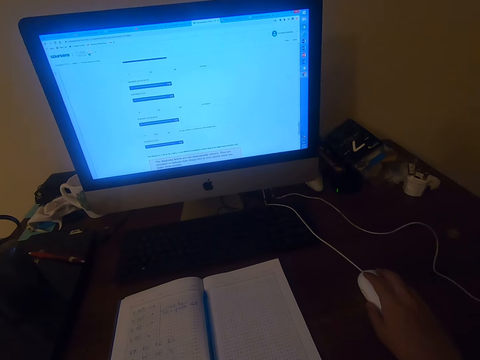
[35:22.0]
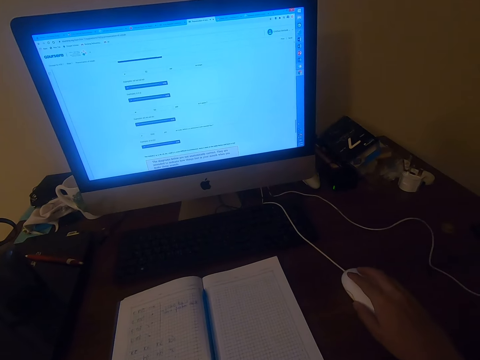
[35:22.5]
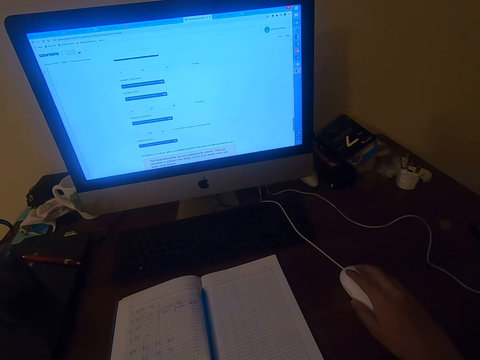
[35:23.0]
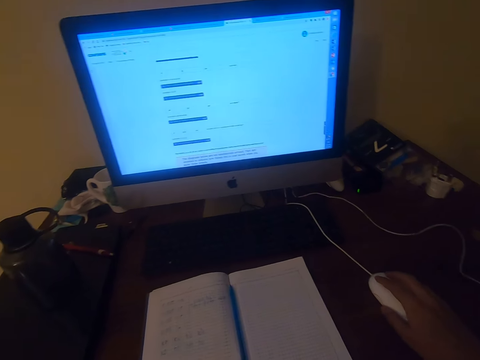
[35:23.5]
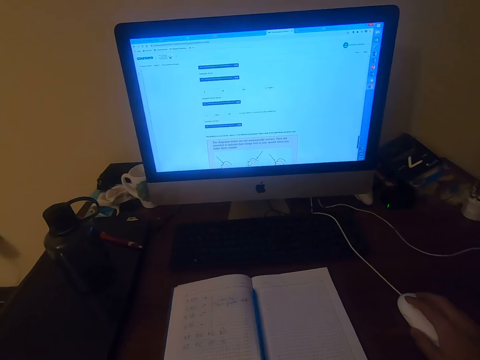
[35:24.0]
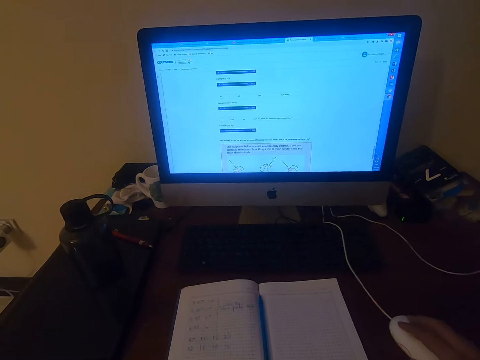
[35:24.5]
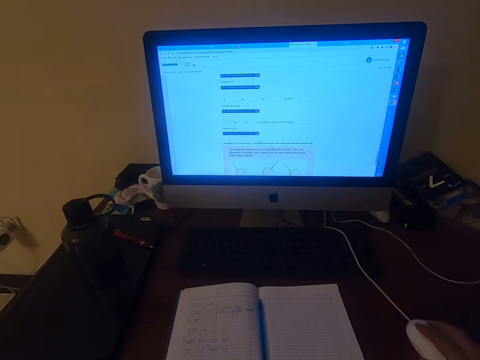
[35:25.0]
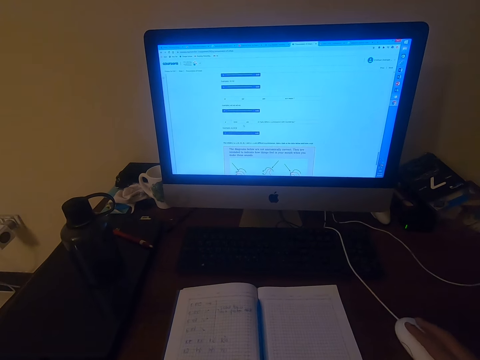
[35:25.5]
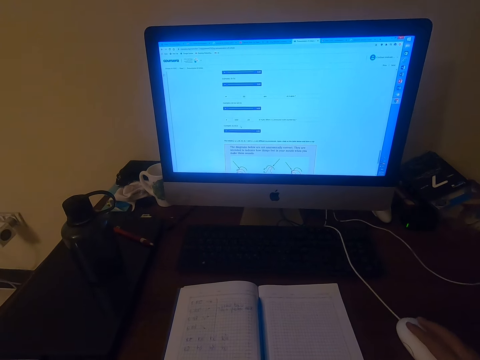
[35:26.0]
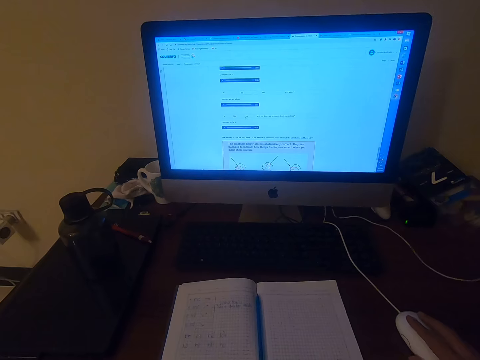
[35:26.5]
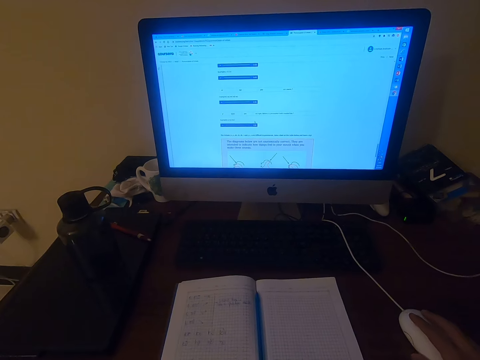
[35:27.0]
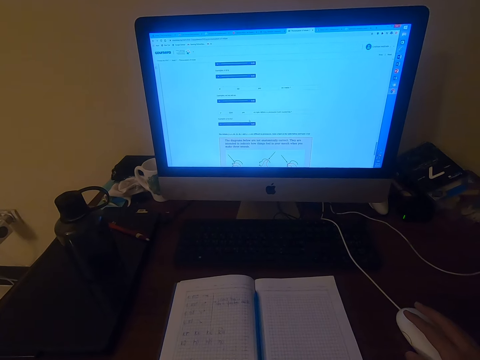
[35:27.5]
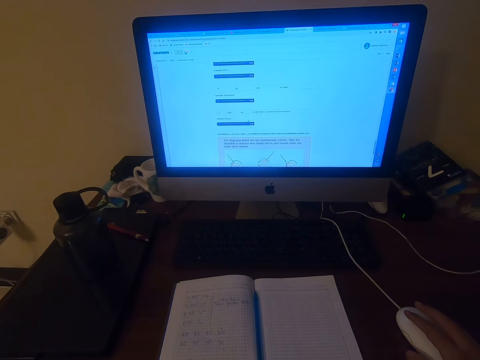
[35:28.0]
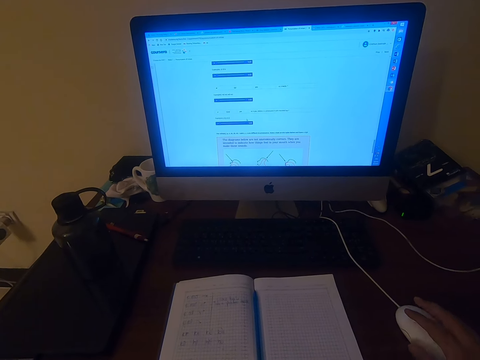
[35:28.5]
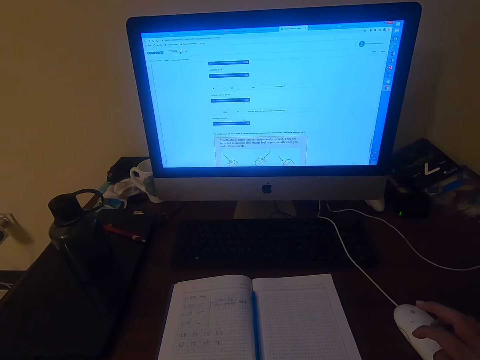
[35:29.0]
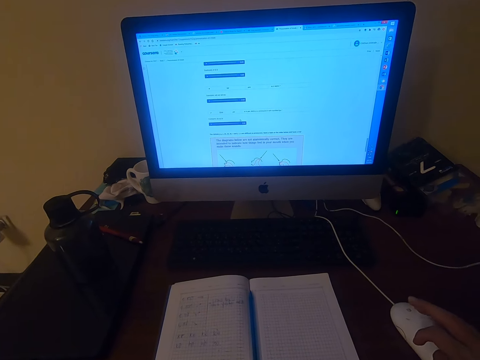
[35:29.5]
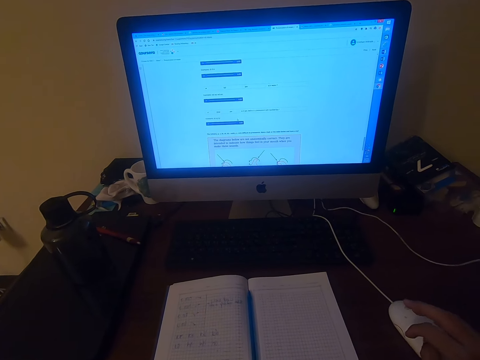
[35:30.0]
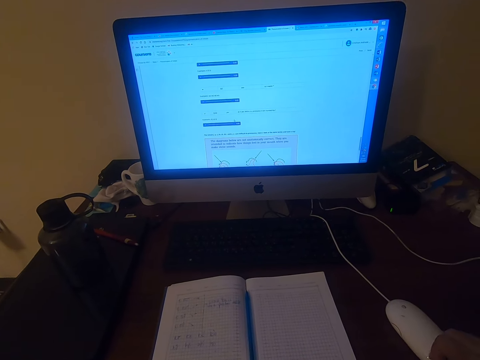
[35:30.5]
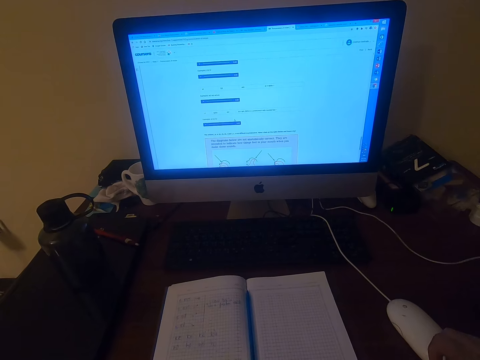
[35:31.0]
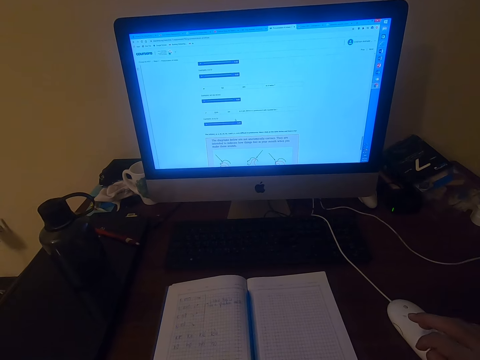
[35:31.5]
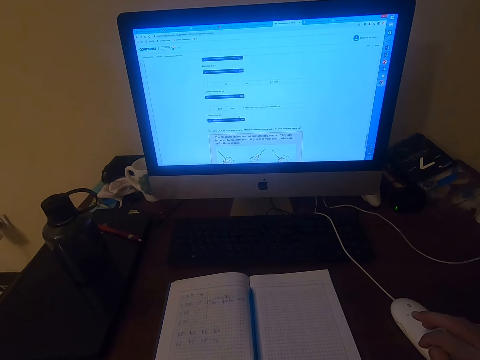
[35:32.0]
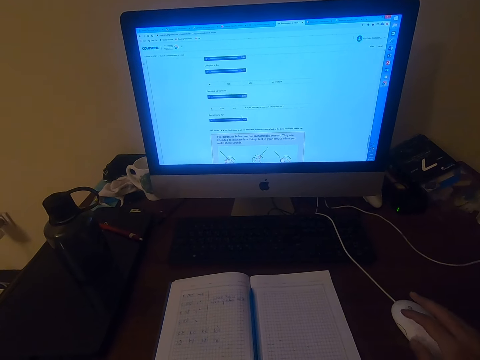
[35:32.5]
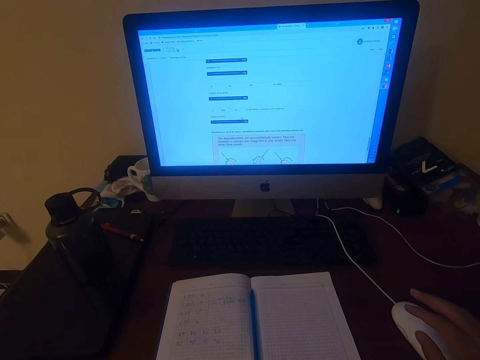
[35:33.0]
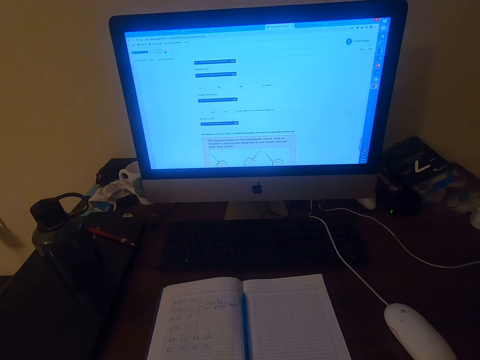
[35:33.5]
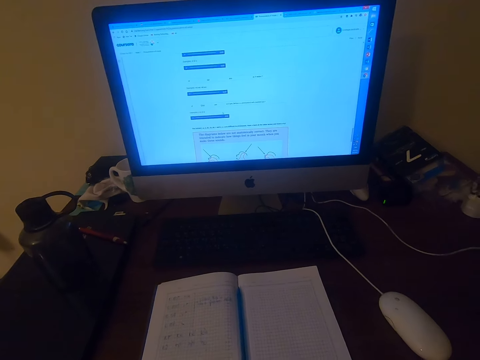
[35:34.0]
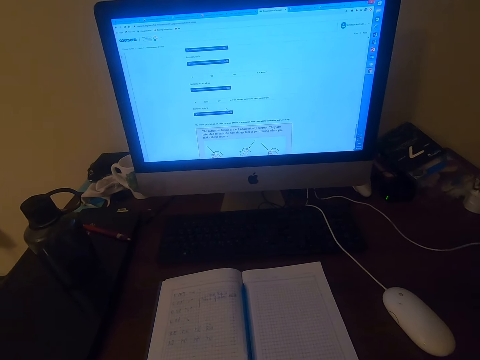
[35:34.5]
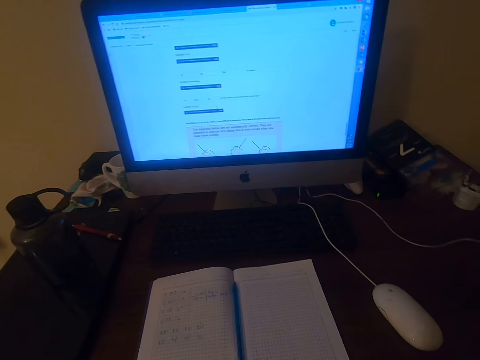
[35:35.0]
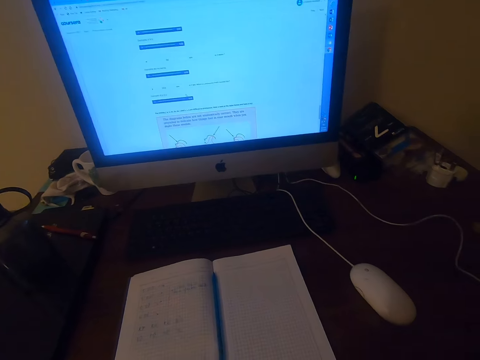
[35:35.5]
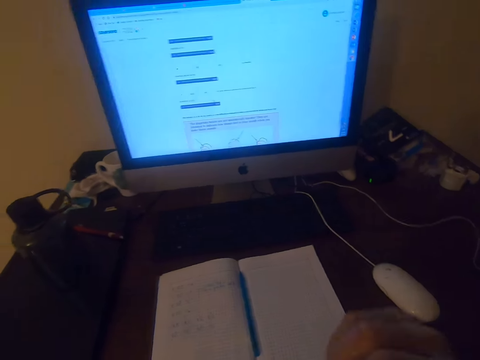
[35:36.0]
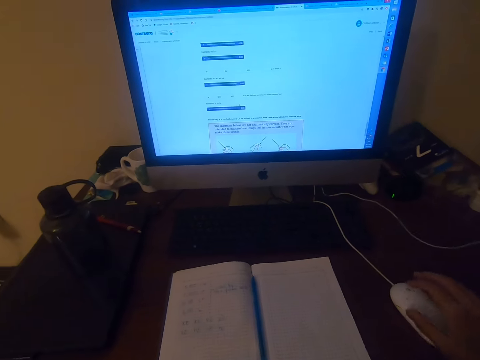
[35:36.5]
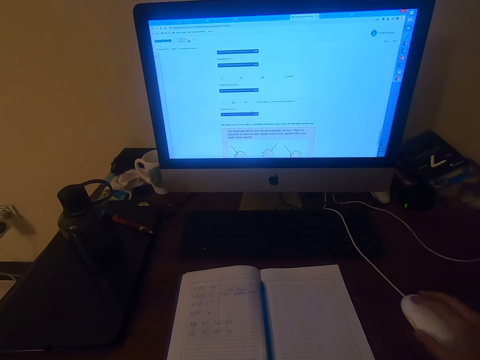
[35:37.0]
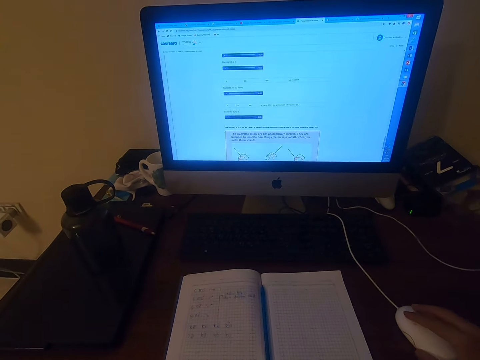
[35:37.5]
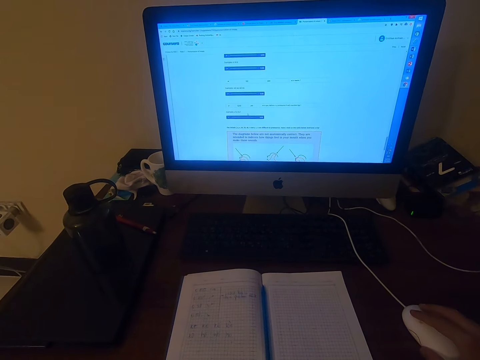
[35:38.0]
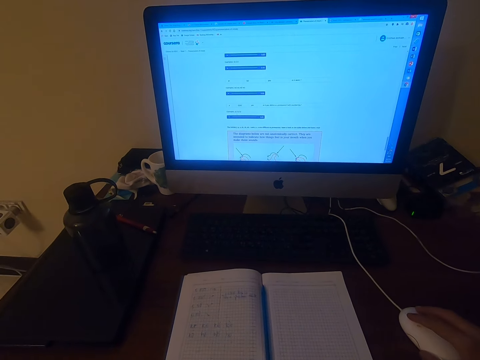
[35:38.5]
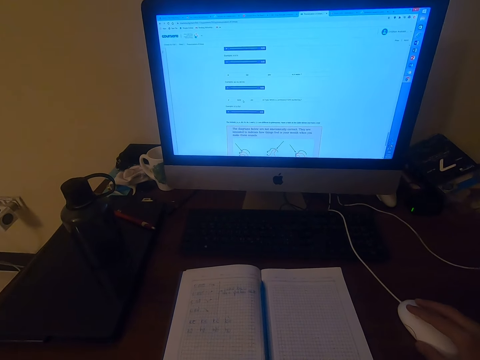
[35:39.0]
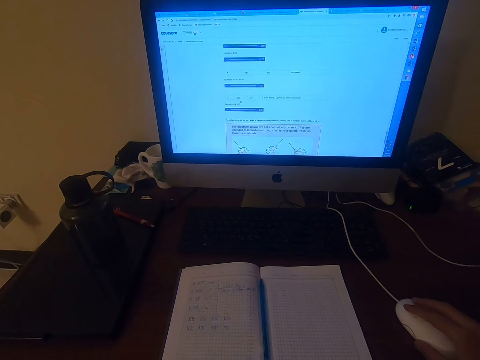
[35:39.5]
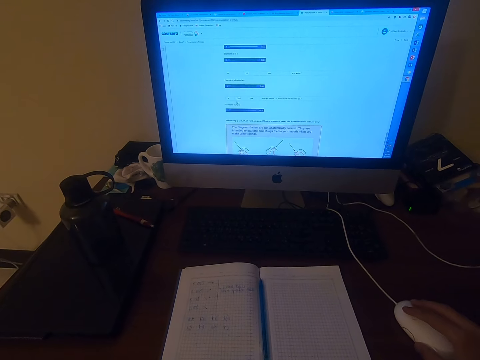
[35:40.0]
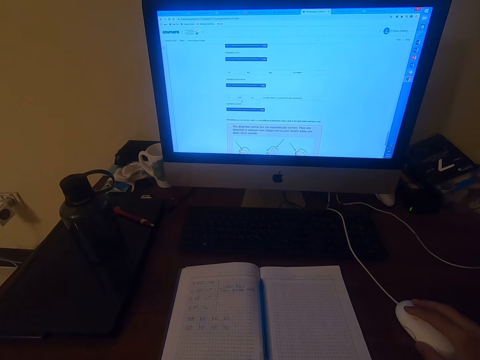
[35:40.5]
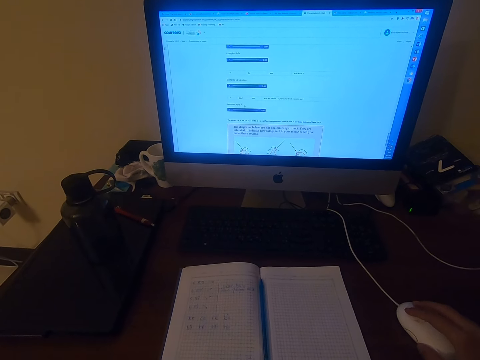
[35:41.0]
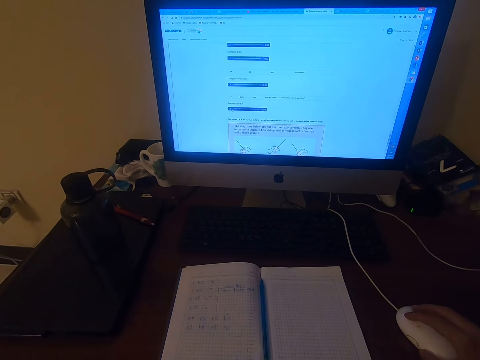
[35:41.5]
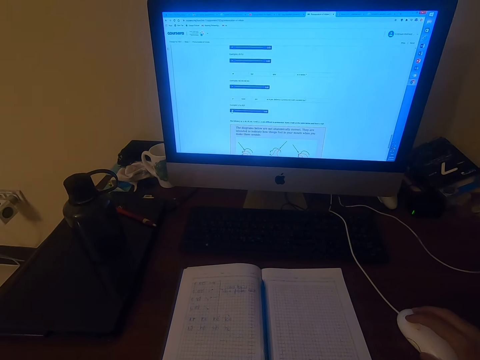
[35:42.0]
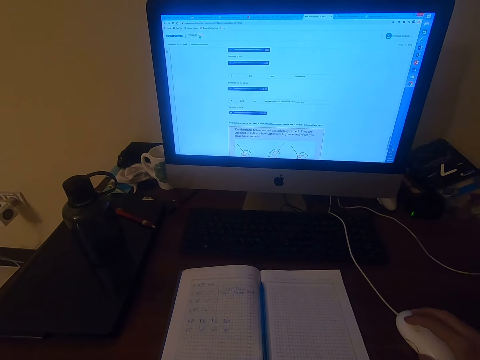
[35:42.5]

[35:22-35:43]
The camera wearer operates a machine with a mouse. They read on a computer. They talk. They operate the computer.

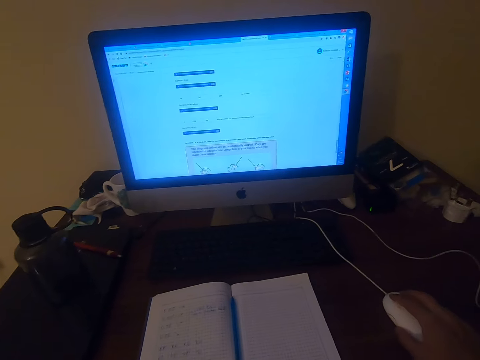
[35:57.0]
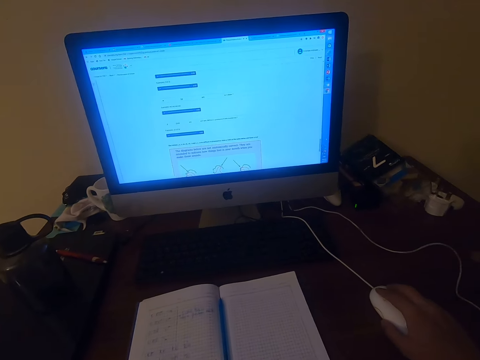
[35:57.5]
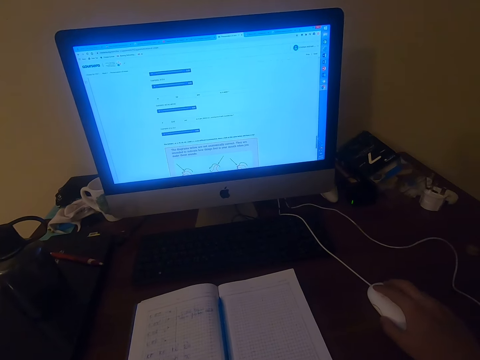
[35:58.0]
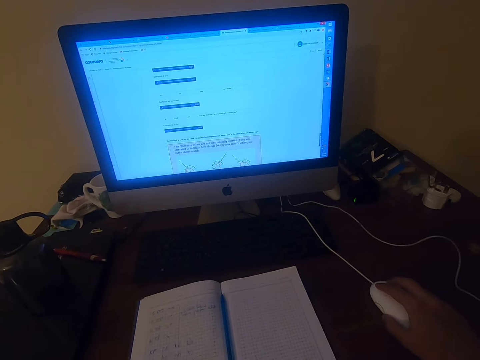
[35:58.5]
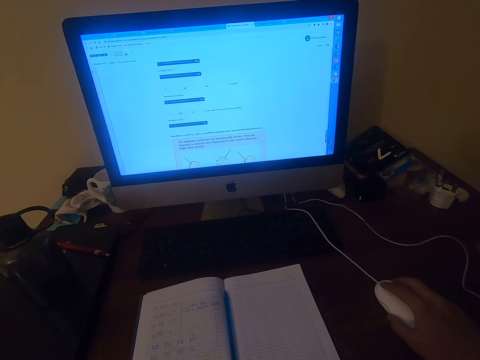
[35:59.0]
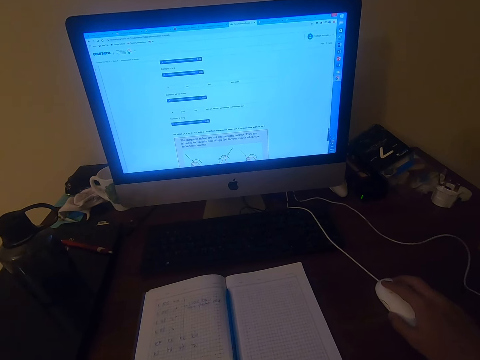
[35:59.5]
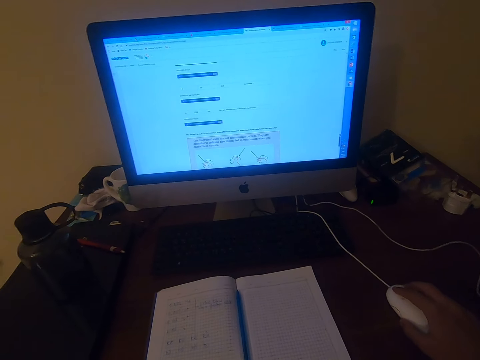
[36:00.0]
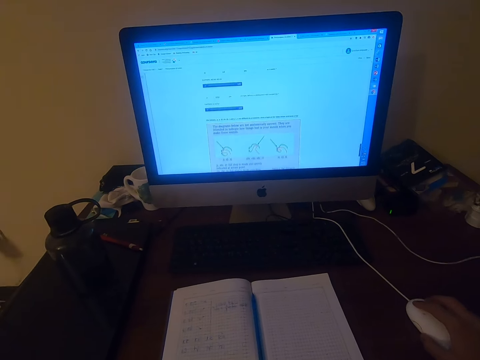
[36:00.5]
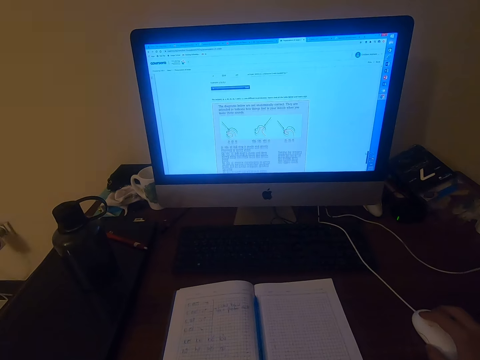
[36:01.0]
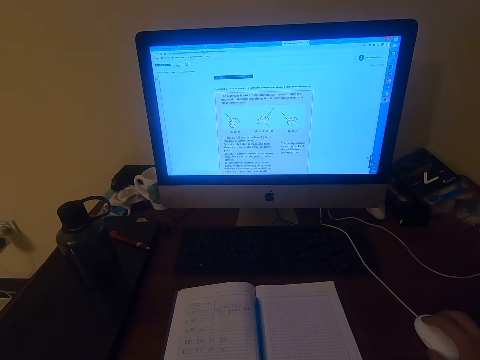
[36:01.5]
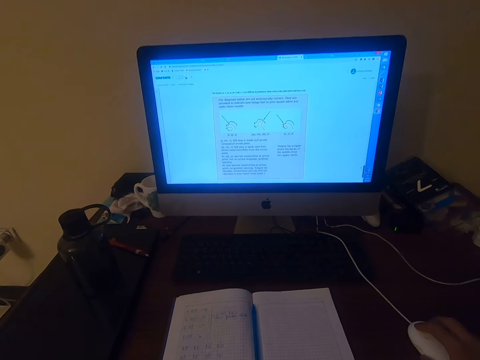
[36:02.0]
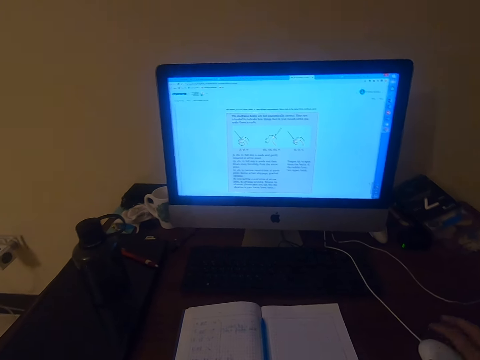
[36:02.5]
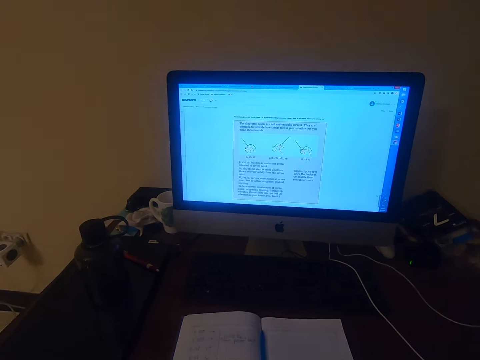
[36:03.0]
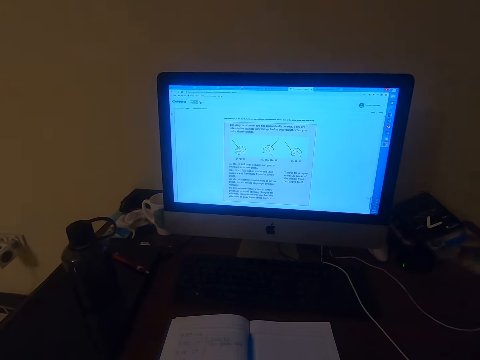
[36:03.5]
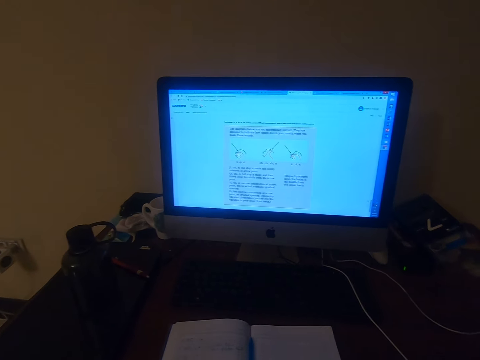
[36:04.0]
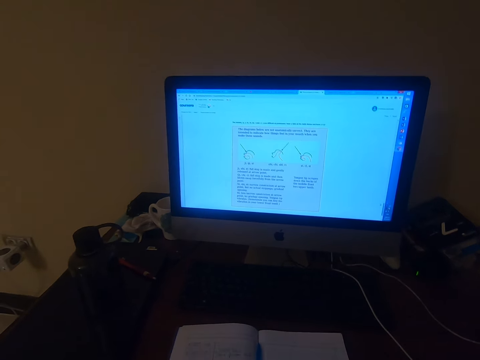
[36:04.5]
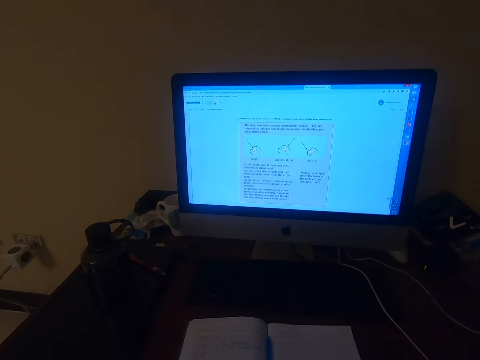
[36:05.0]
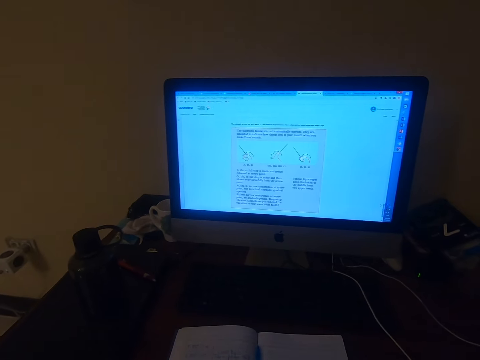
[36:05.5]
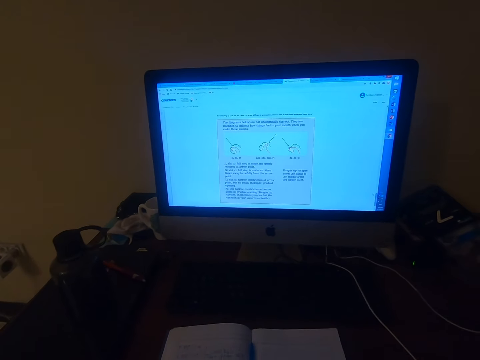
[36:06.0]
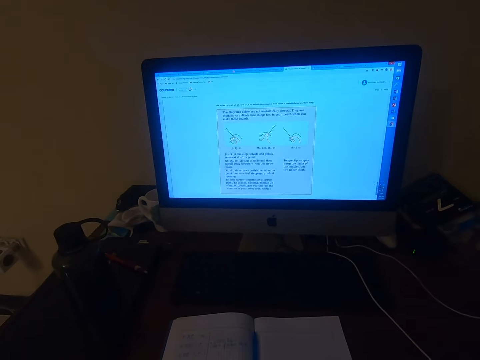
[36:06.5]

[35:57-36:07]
The camera wearer operates a machine with a mouse. They read on a computer.
